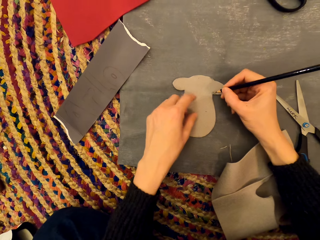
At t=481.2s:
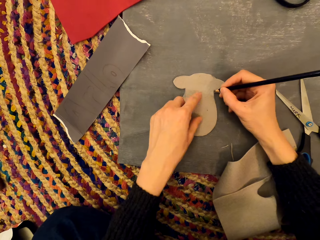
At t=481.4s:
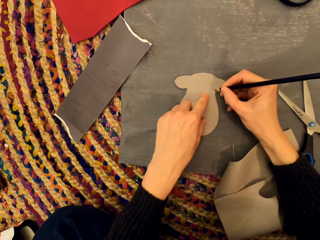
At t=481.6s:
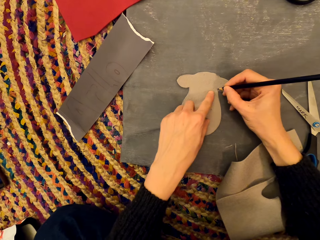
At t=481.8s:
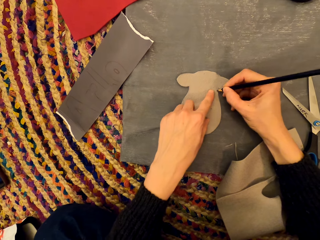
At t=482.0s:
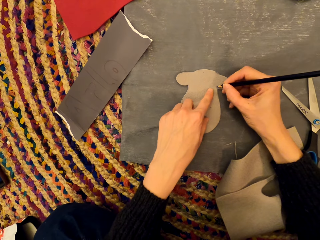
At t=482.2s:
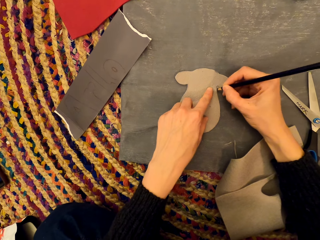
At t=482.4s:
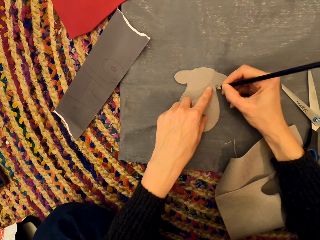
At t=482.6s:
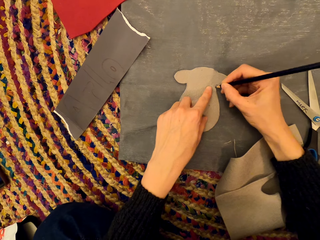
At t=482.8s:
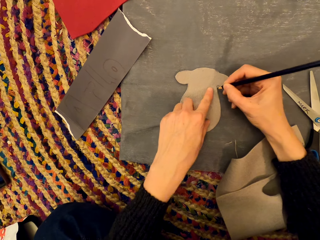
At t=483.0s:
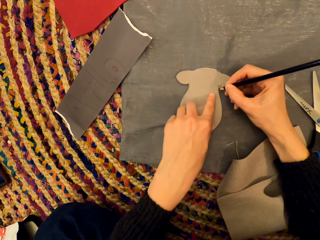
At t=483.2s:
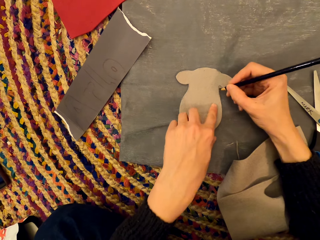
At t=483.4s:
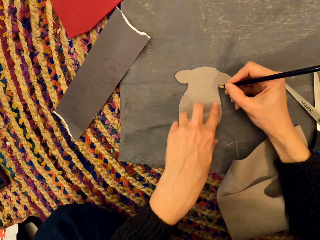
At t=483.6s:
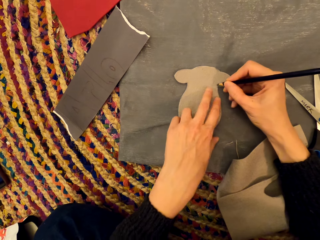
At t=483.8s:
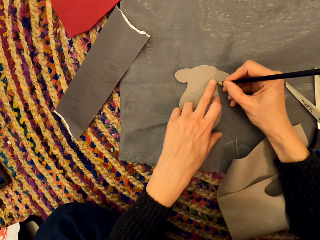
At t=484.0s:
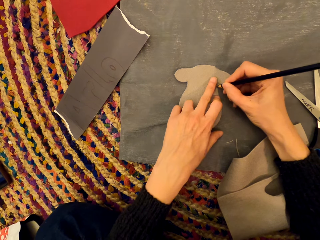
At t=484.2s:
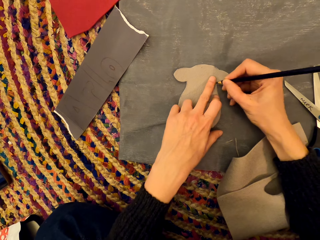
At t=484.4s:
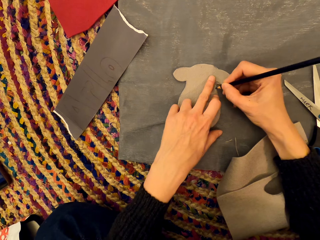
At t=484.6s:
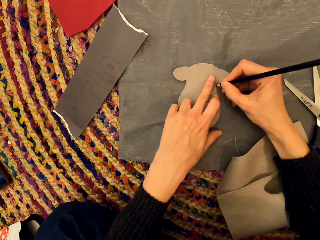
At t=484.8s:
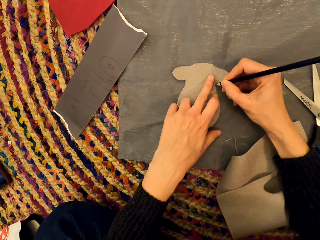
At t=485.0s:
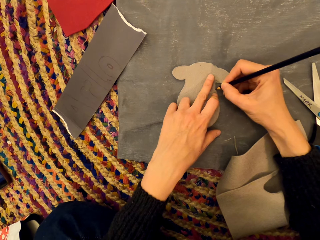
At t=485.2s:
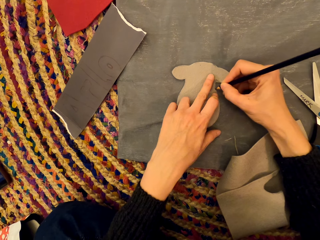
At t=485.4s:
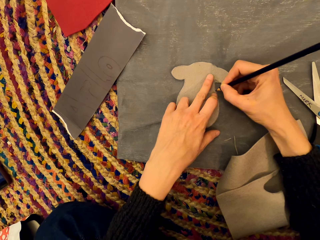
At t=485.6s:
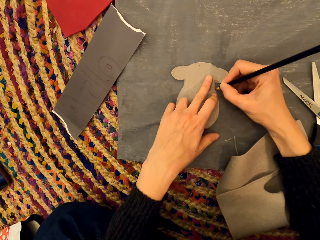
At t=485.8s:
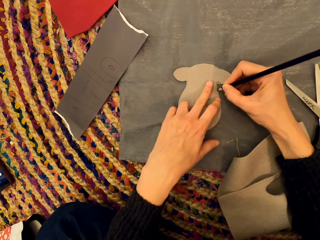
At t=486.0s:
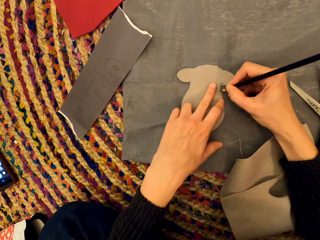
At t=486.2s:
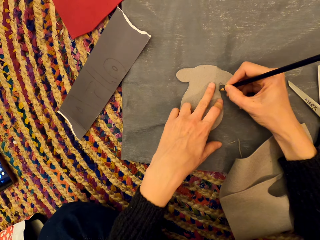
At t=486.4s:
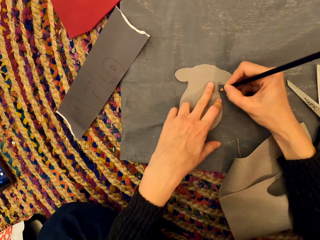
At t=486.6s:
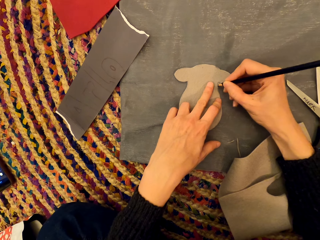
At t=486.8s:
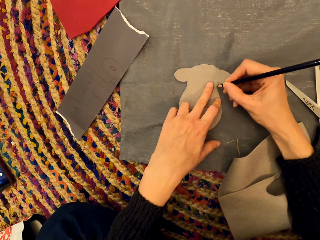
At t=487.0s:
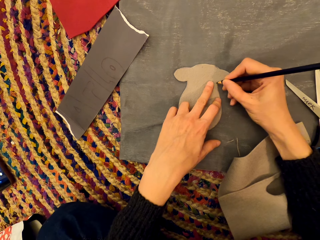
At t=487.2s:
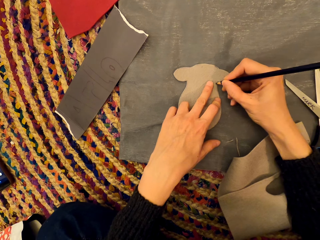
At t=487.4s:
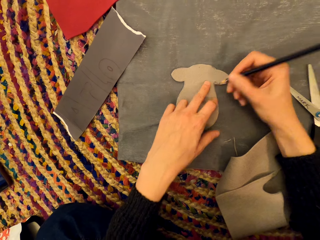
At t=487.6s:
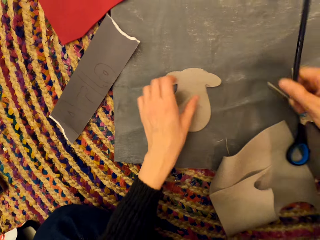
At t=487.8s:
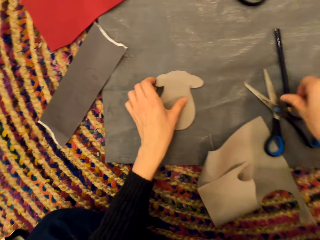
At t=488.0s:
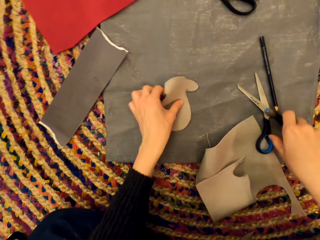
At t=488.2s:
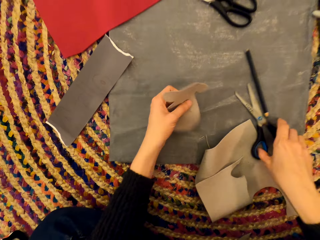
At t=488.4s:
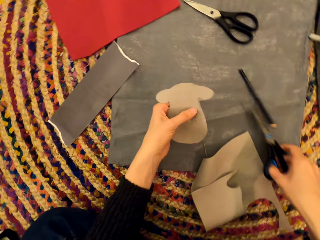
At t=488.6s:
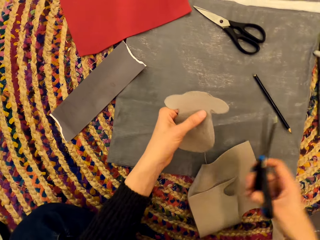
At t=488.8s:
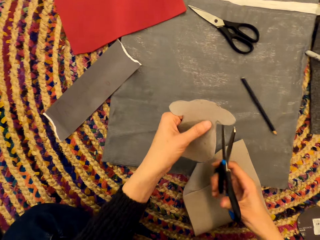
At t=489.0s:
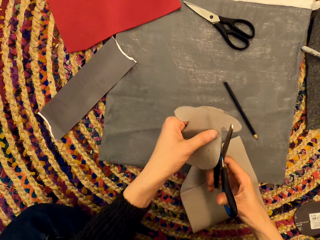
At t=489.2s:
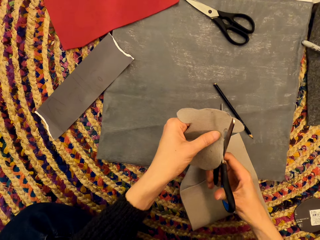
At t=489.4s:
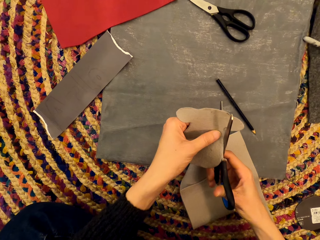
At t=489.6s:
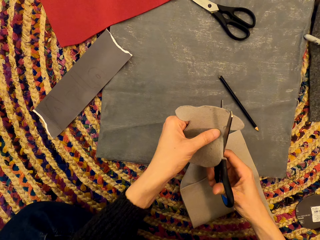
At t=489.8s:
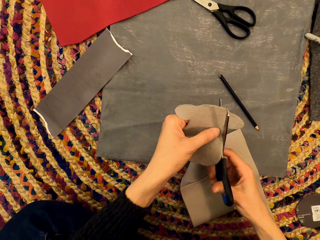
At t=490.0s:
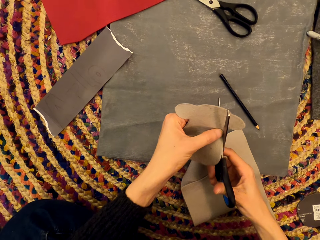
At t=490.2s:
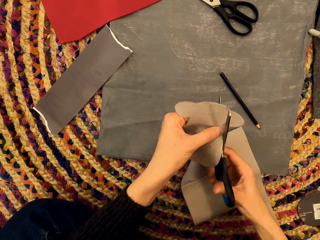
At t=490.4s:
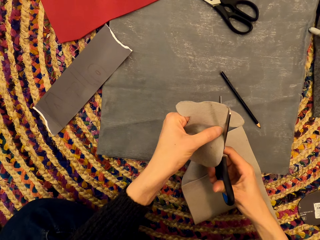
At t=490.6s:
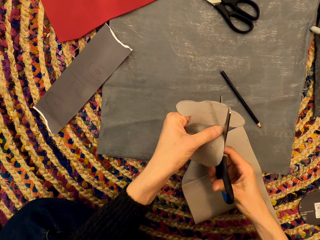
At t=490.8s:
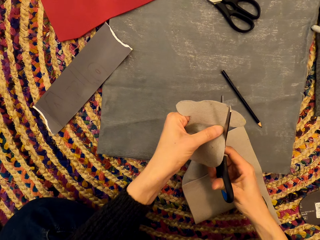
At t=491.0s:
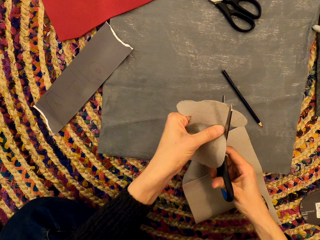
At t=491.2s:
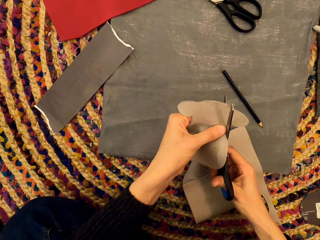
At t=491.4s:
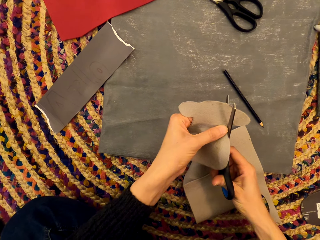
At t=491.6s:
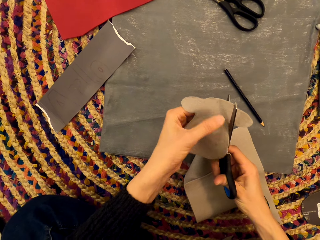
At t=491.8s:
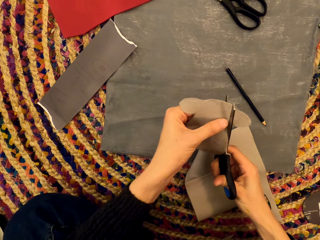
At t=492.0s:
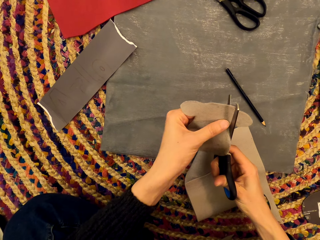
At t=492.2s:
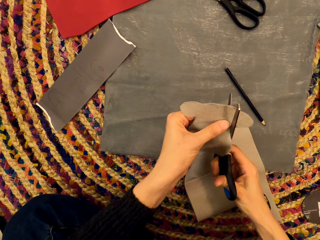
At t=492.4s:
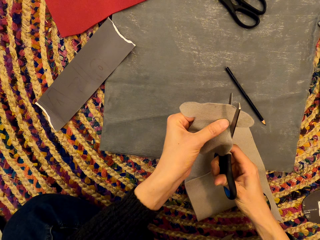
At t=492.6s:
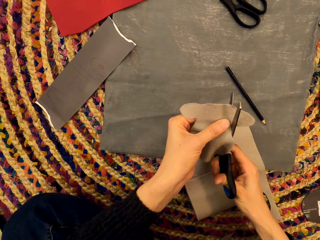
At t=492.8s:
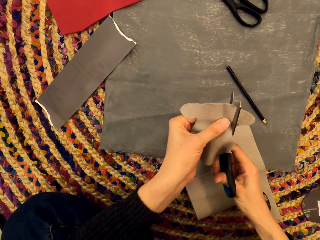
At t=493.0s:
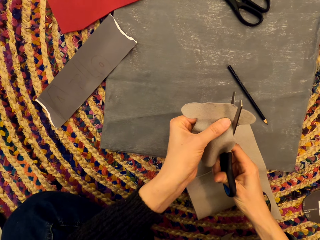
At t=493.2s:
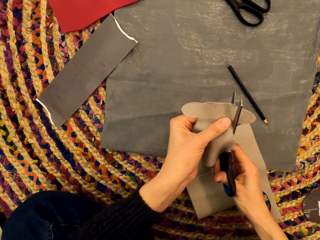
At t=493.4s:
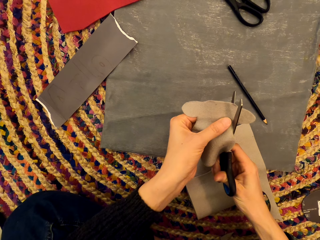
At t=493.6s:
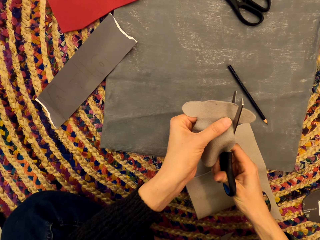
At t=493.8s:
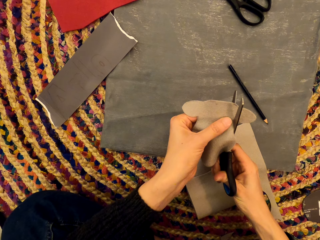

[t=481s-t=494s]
The camera wearer drops a pencil on the craft paper. They pick up the craft paper and a pair of scissors. They cut the craft paper with the pair of scissors into perfect shape.

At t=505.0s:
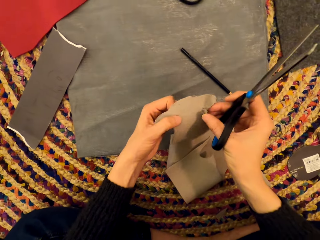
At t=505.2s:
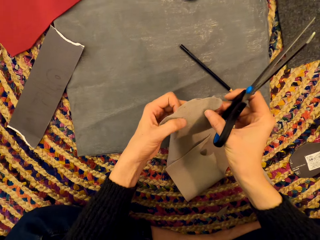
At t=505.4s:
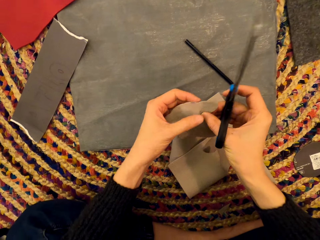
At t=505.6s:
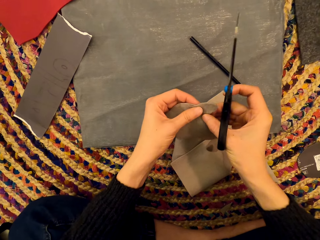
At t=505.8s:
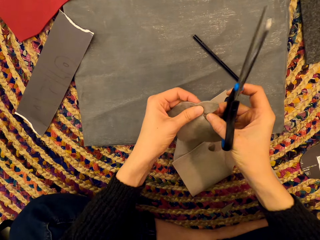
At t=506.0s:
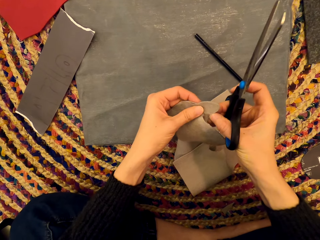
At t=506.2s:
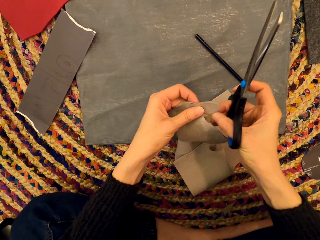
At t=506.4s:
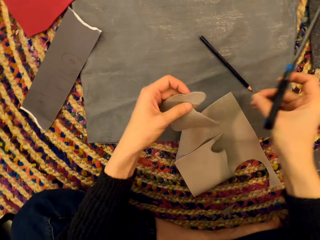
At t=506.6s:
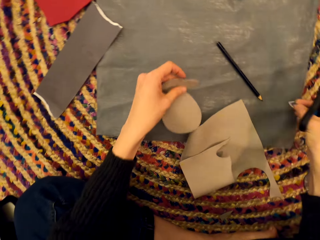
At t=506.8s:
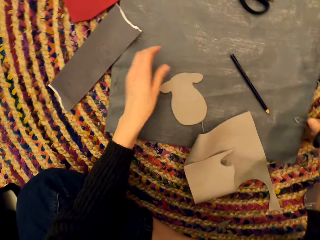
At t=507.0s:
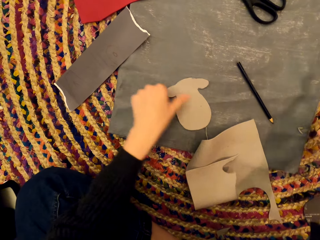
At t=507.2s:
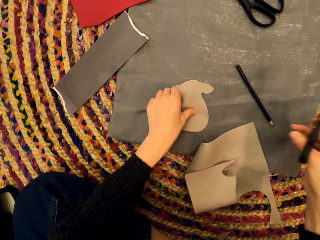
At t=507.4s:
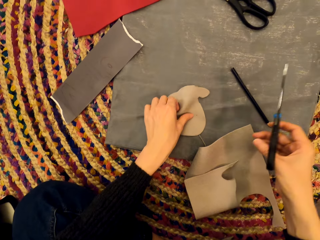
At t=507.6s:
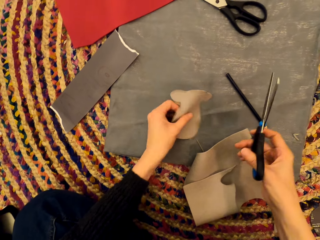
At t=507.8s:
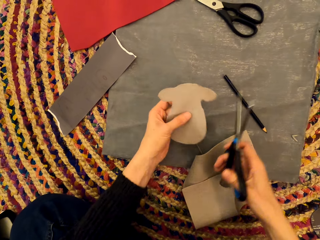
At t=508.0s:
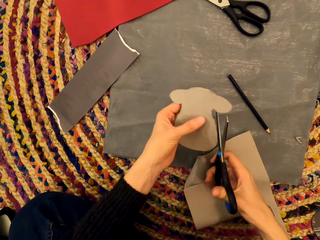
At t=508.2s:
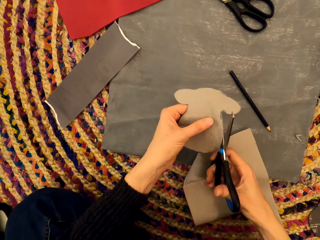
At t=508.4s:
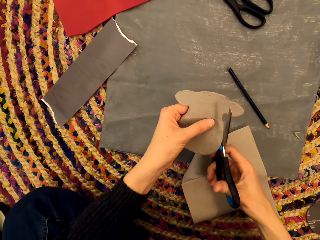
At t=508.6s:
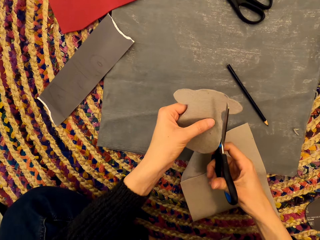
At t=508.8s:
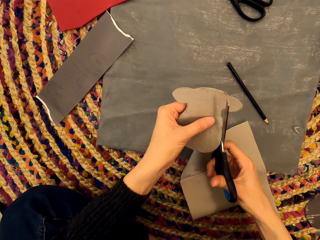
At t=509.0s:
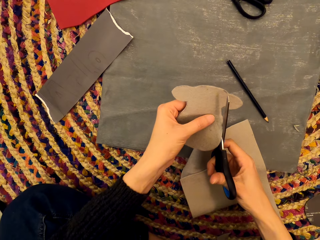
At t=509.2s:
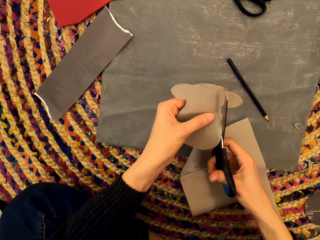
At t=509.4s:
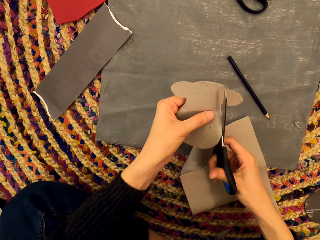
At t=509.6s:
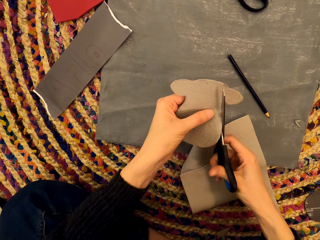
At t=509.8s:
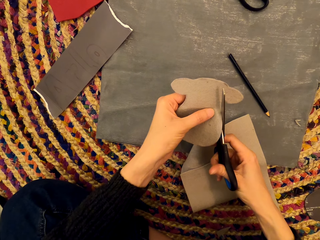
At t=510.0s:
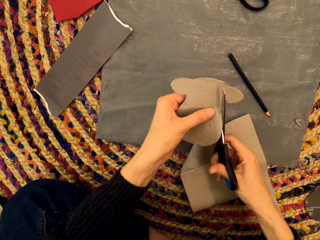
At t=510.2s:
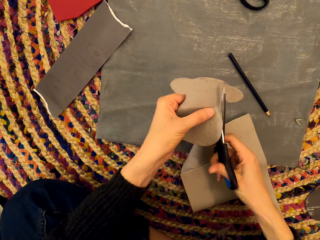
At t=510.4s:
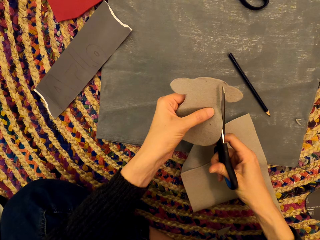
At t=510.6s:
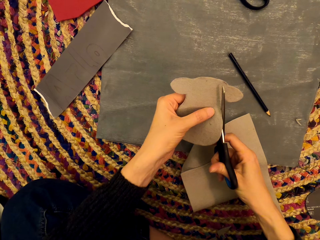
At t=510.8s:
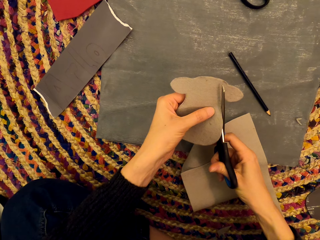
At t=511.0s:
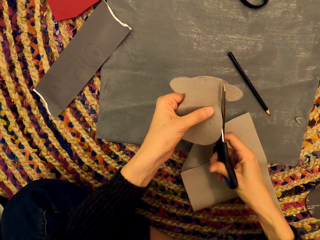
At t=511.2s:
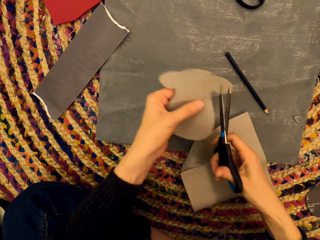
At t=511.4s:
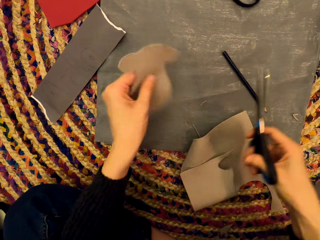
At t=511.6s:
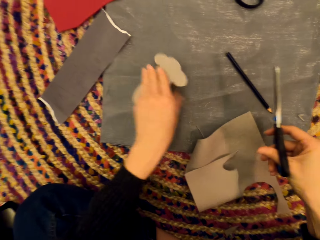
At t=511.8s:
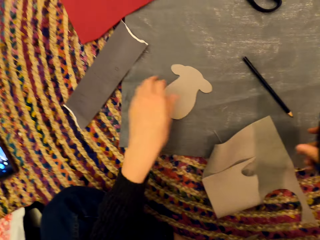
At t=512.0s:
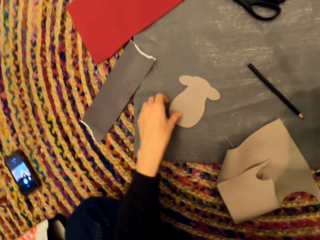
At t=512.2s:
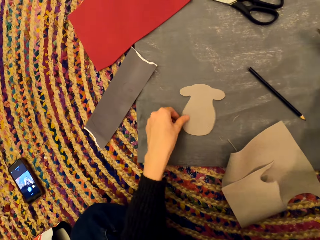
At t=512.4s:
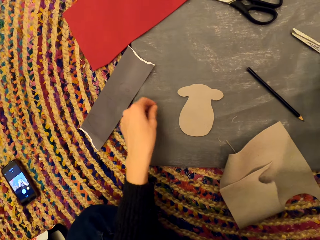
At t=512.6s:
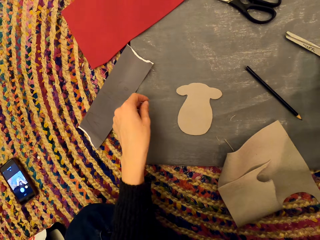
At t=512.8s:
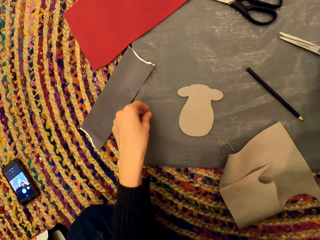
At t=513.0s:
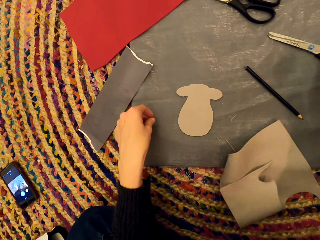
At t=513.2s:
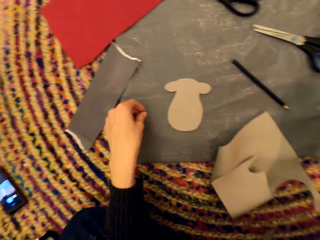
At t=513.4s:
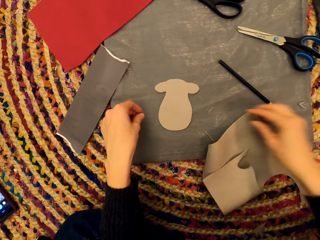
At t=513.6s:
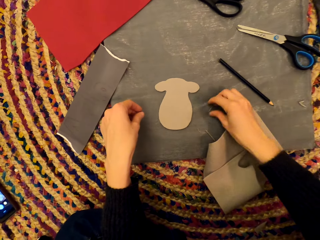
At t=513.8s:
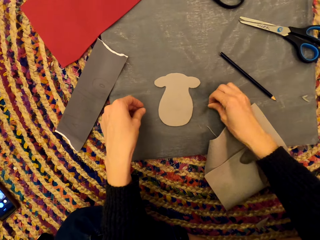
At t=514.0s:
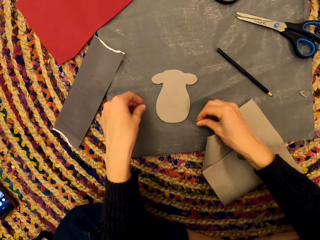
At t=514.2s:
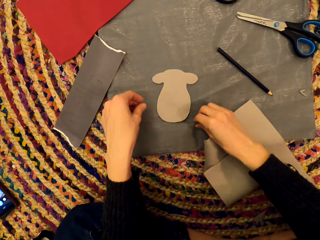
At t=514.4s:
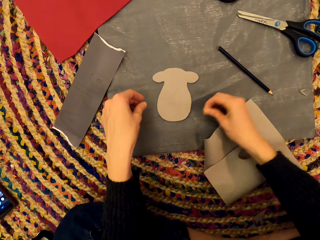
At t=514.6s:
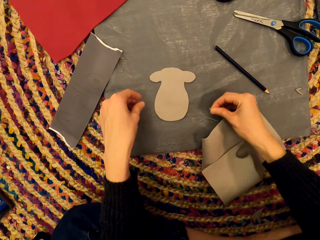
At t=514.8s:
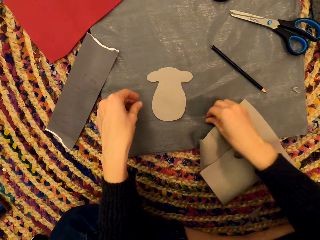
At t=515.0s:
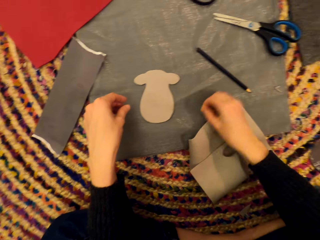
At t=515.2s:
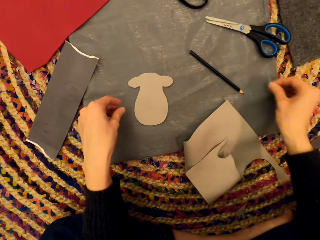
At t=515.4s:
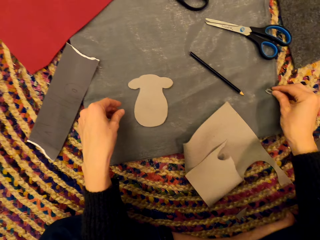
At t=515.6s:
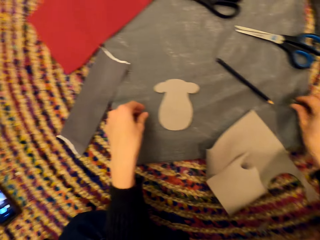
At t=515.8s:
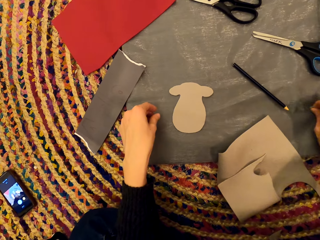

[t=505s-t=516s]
The camera wearer removes pieces of craft paper with her hand. She puts the craft paper on the other craft paper. She picks up the craft paper from the other craft paper. She cuts the craft paper with a pair of scissors. She puts the craft paper on the other craft paper. She places the scissors on the surface. She removes the pieces of craft paper with her hand.
